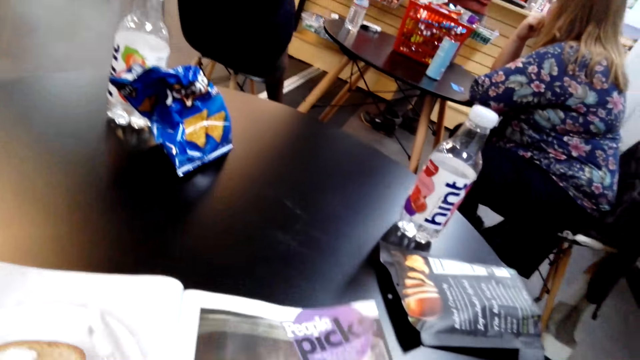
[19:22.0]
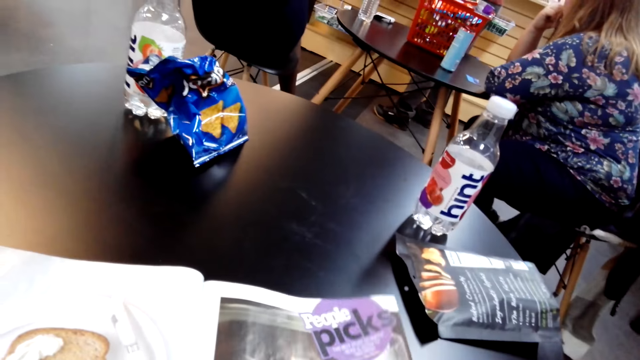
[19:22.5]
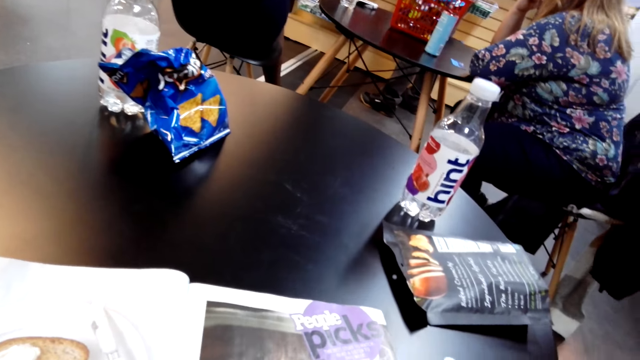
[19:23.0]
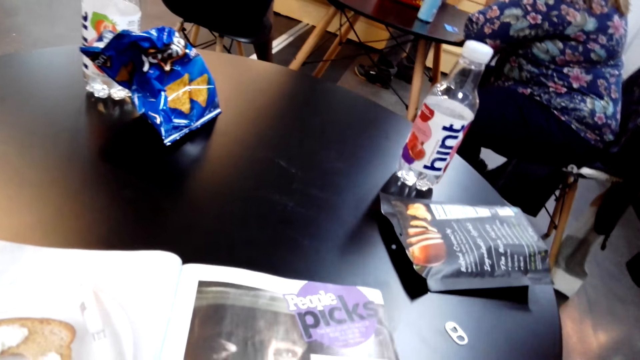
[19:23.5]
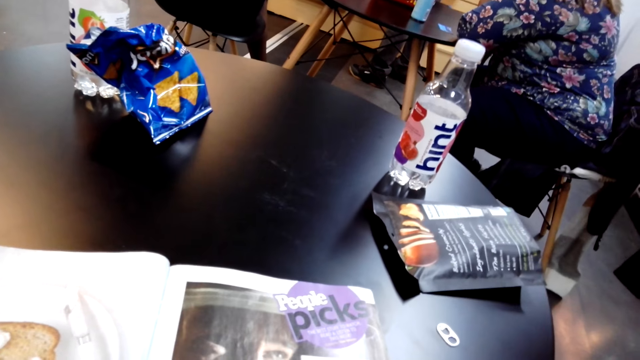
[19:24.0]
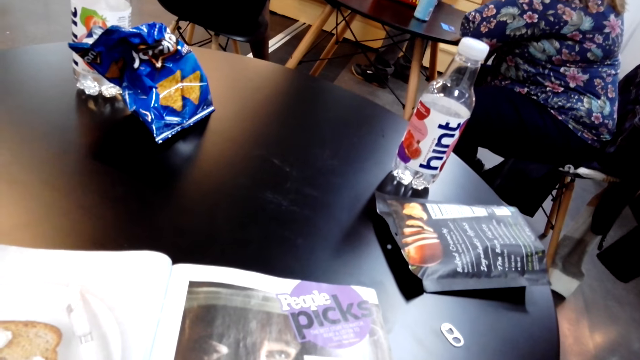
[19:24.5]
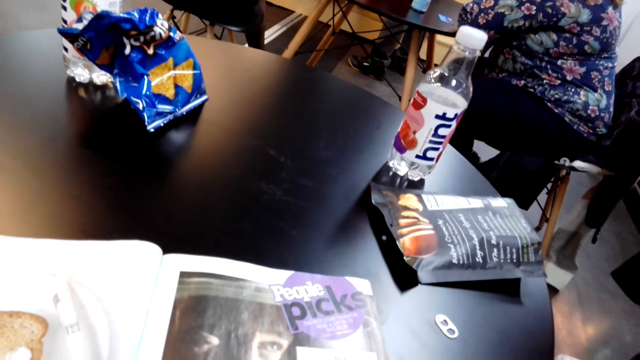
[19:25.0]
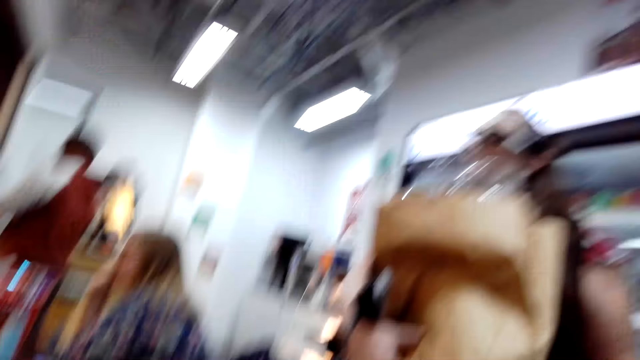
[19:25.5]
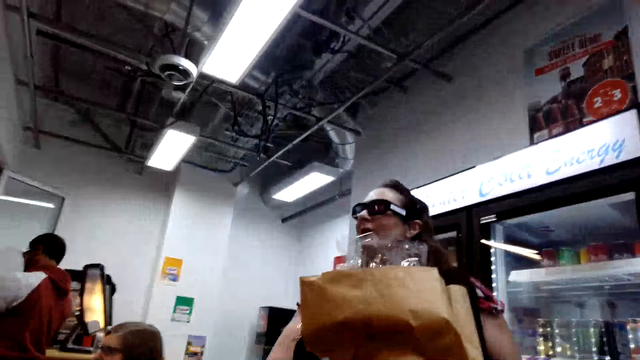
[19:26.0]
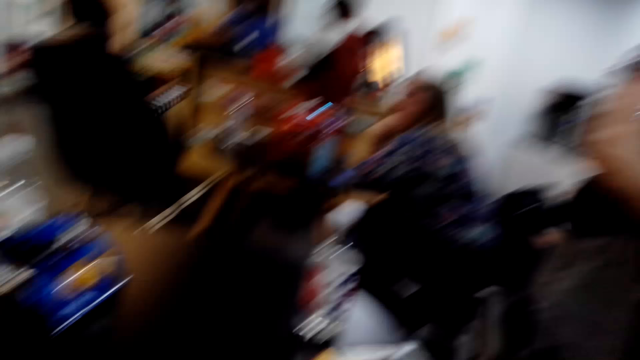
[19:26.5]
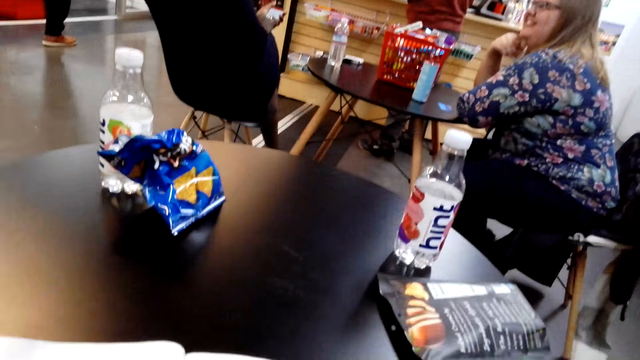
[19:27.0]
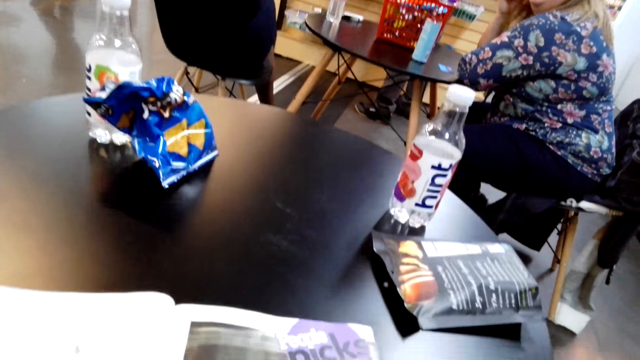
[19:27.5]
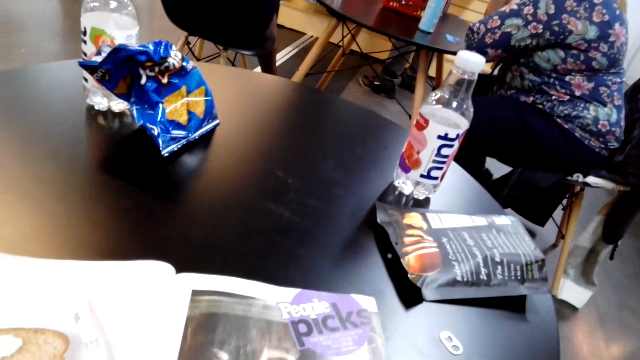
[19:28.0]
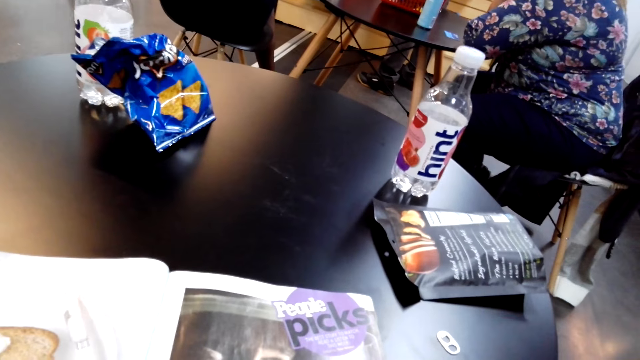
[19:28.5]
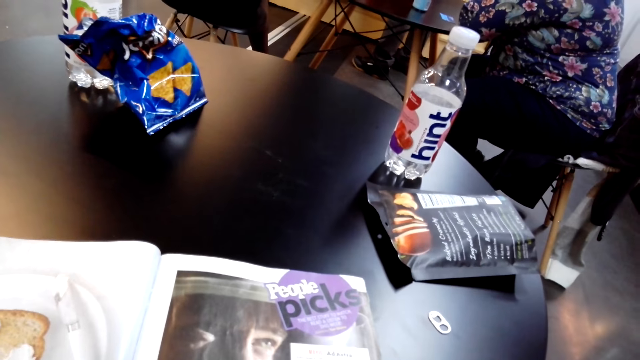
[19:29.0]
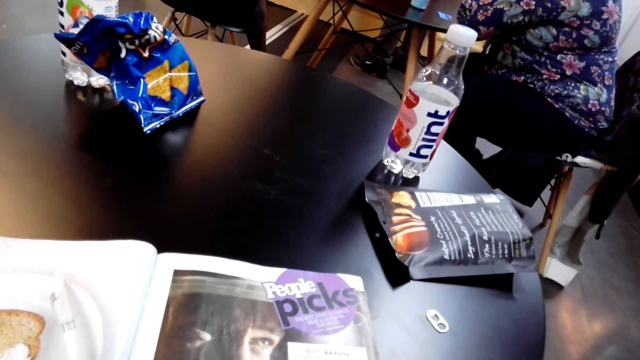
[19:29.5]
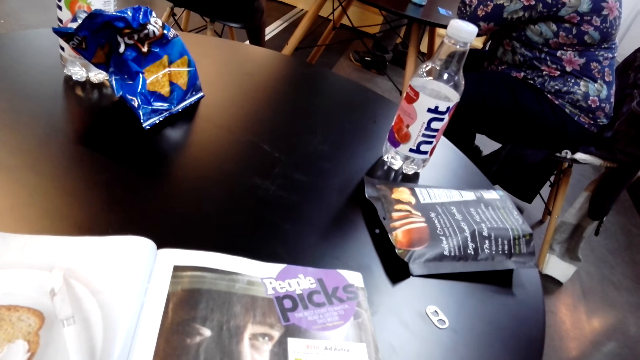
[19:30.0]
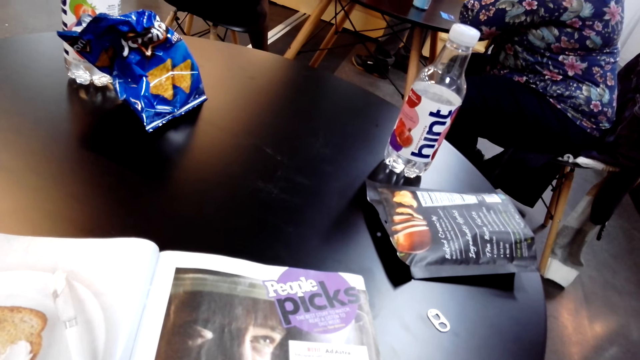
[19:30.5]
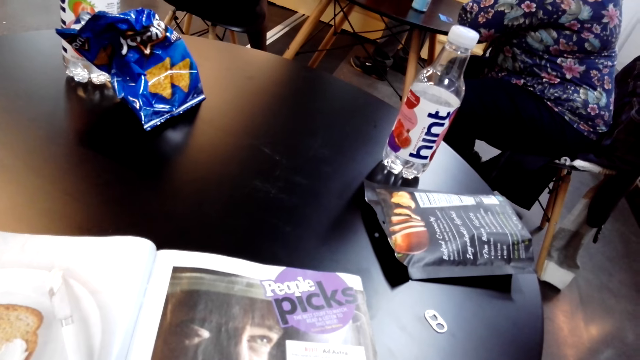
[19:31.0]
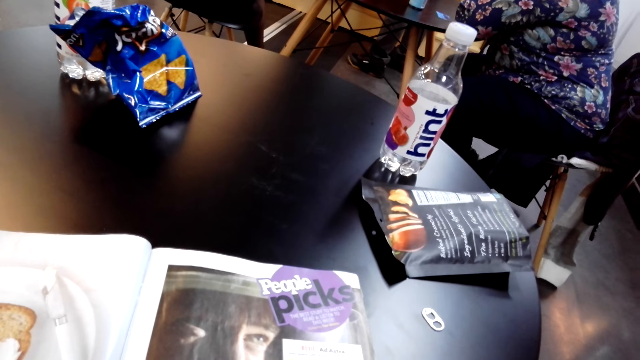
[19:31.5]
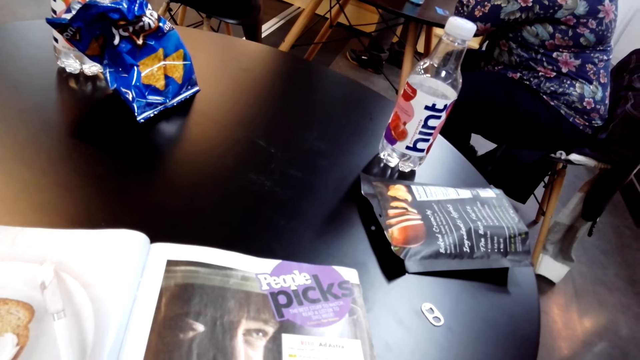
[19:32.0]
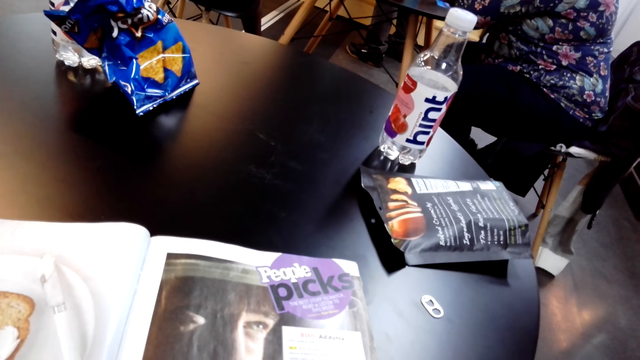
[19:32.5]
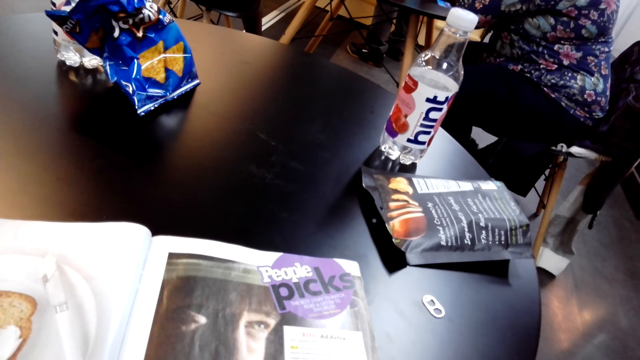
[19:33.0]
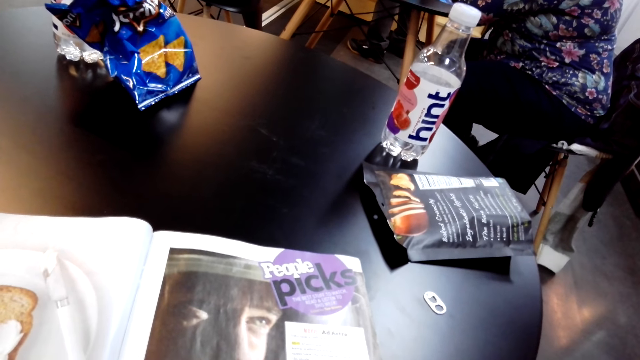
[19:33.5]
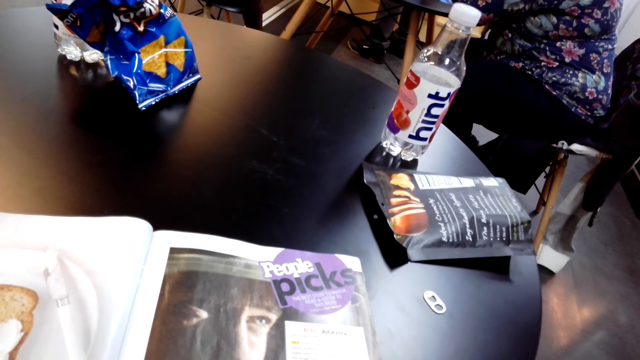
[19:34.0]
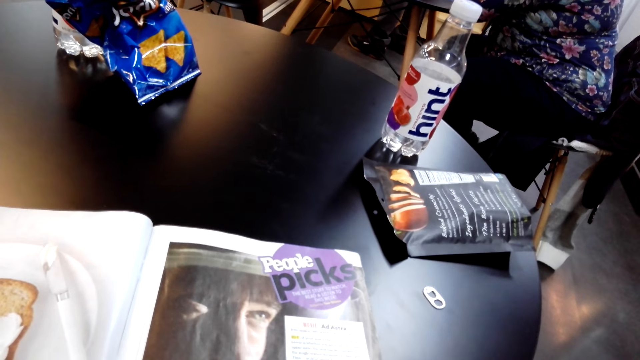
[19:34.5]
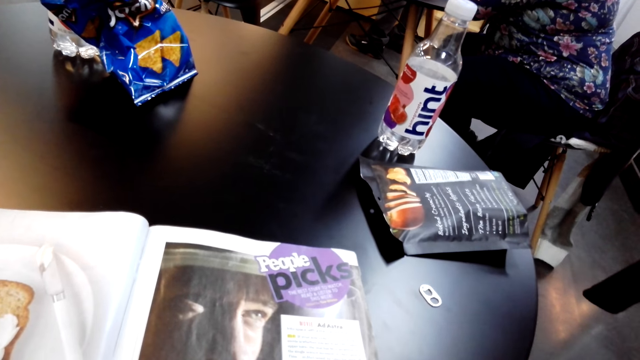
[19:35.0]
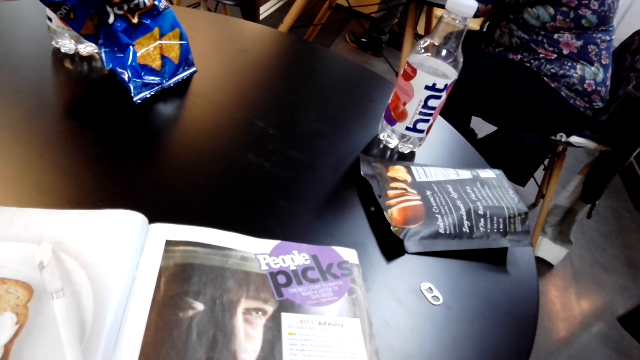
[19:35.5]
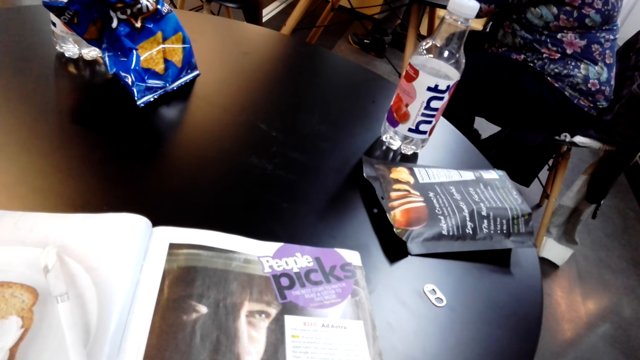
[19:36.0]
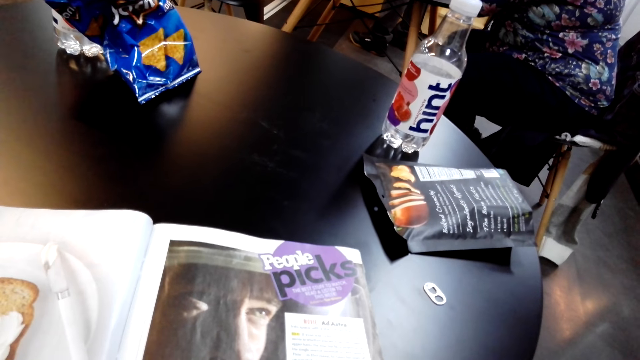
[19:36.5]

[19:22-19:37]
A person holds a paper package on her hand. The camera wearer reads a book. They read a magazine.

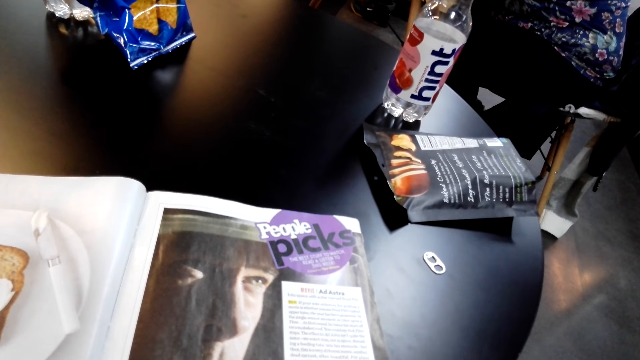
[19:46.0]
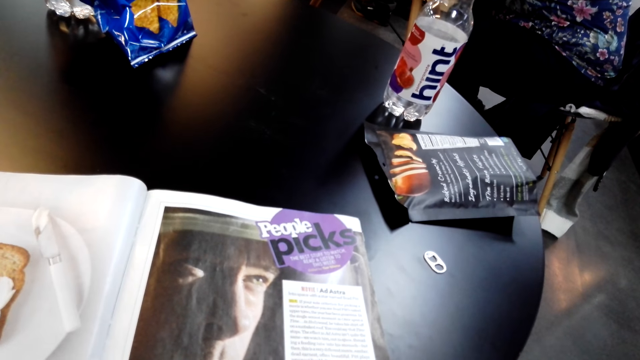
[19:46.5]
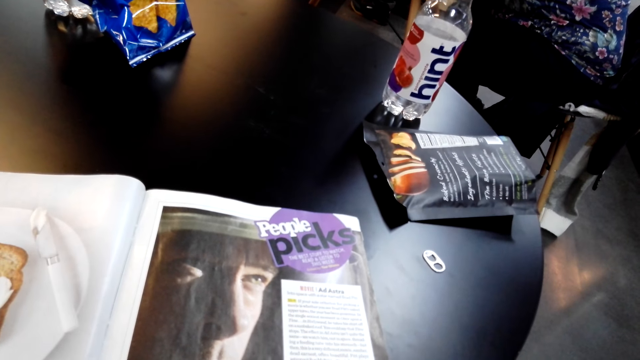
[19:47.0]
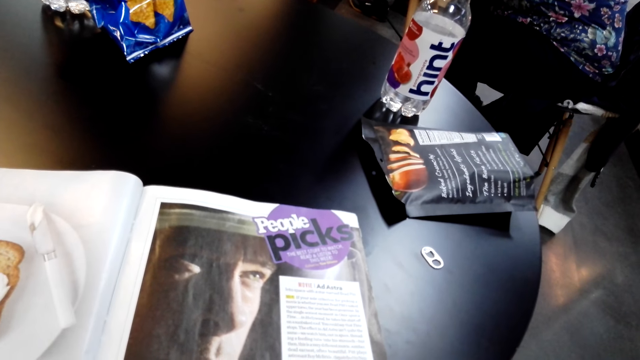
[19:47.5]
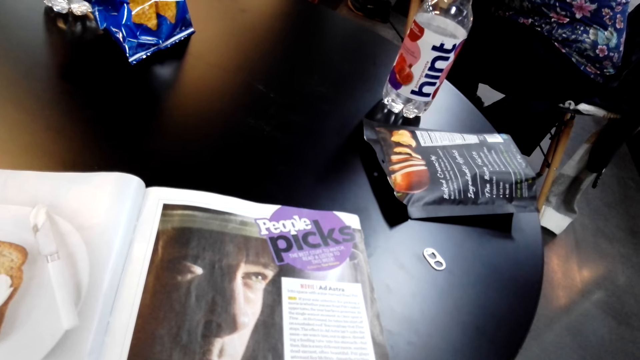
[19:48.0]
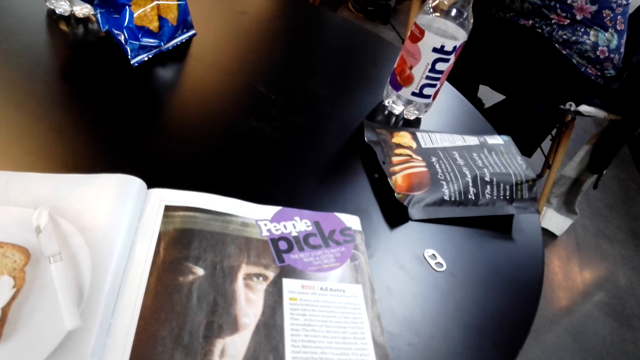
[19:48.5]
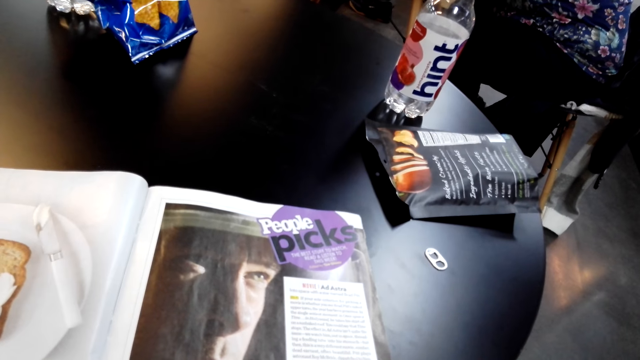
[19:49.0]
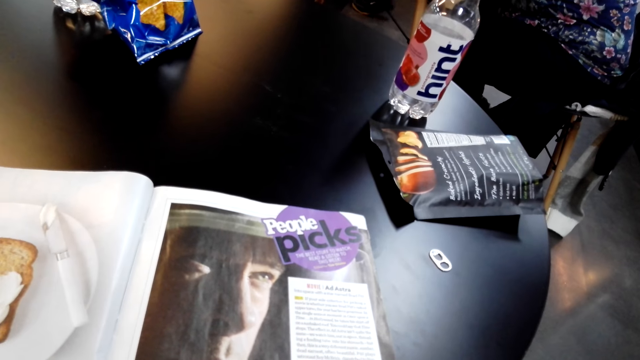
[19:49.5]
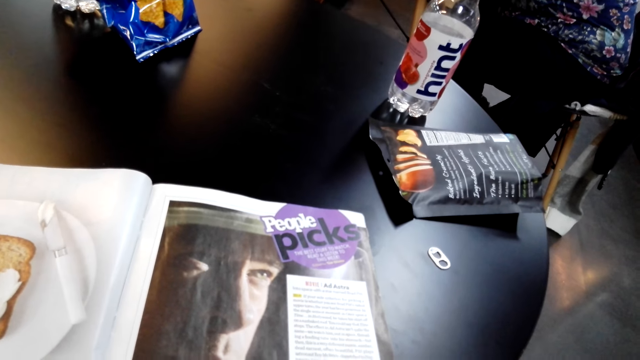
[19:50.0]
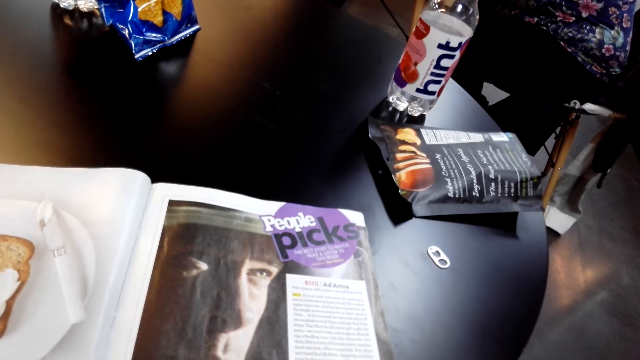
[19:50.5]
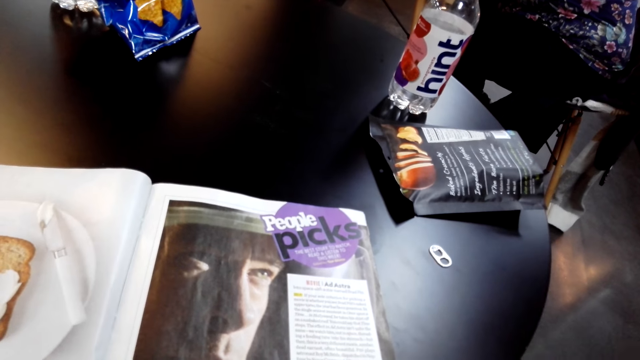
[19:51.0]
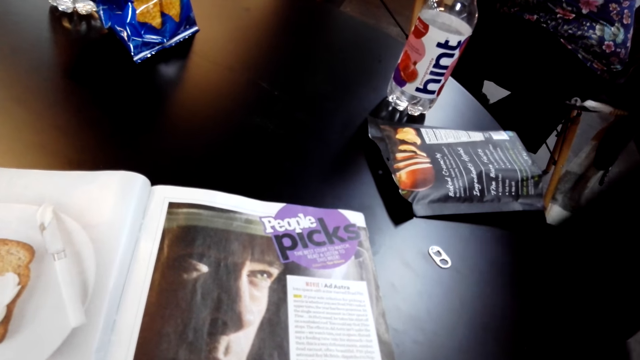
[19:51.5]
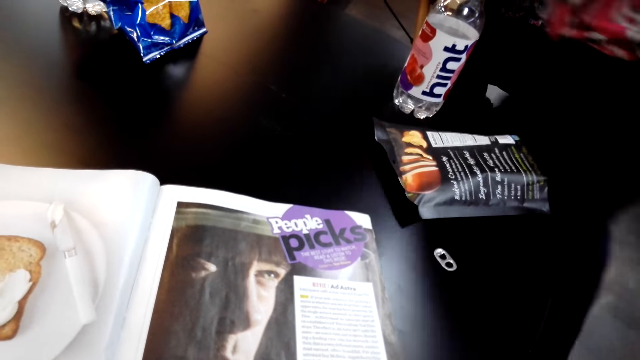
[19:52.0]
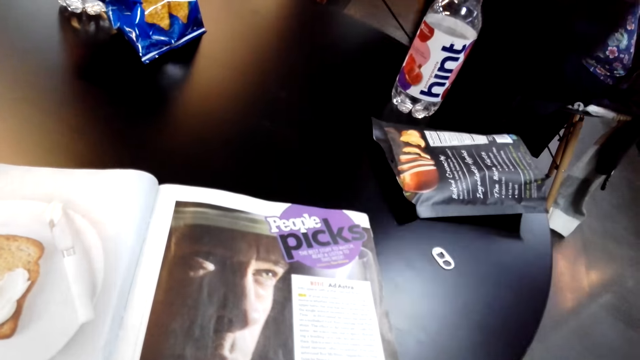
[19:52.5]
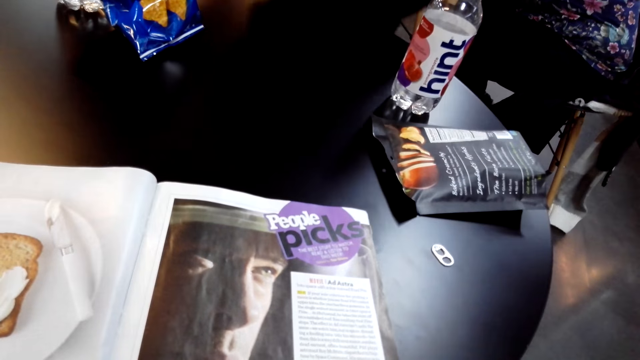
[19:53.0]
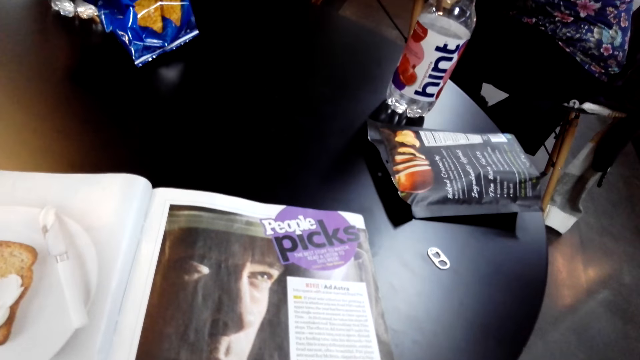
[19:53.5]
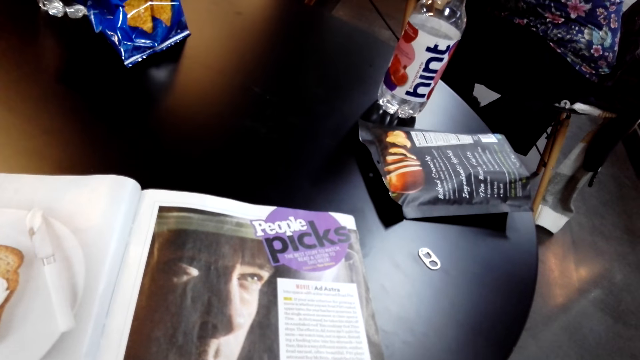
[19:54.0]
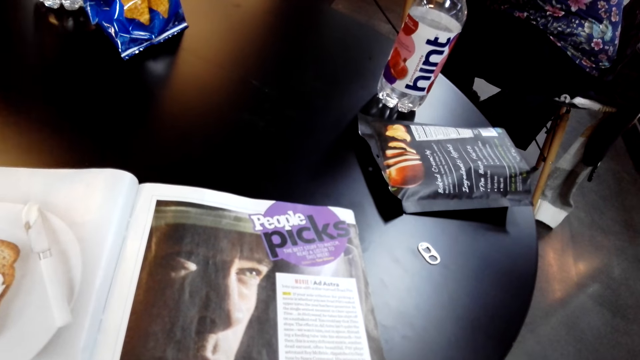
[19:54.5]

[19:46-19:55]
A woman walks around the store.
